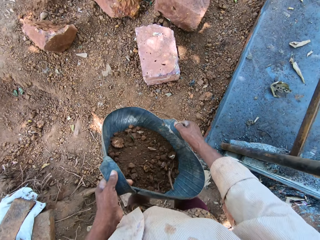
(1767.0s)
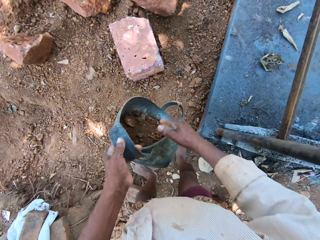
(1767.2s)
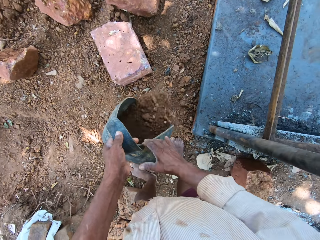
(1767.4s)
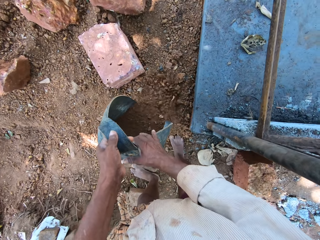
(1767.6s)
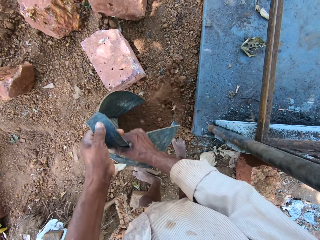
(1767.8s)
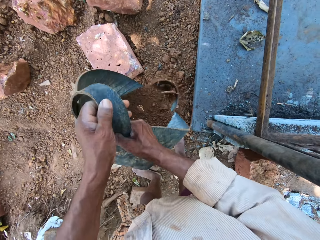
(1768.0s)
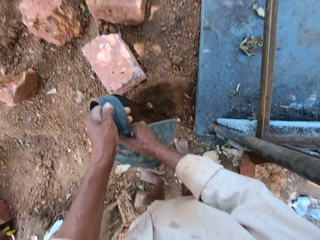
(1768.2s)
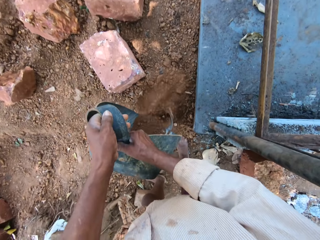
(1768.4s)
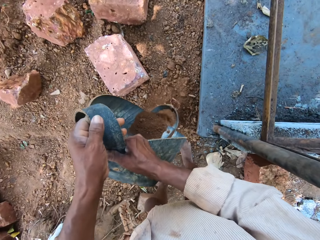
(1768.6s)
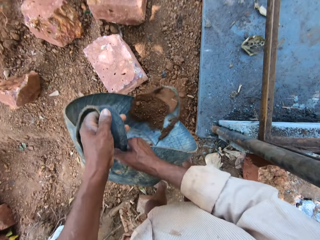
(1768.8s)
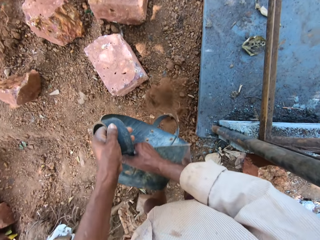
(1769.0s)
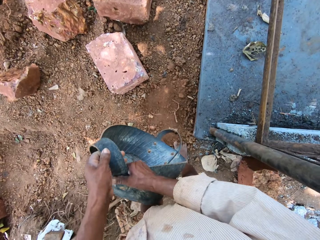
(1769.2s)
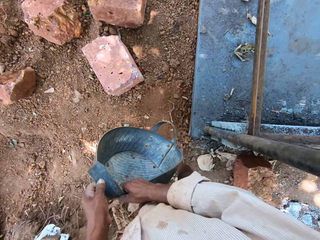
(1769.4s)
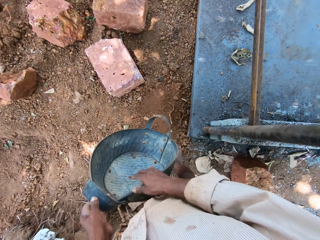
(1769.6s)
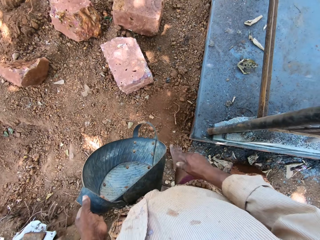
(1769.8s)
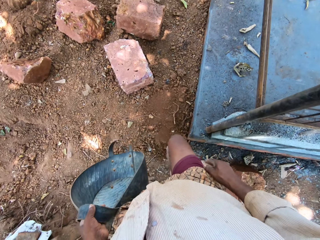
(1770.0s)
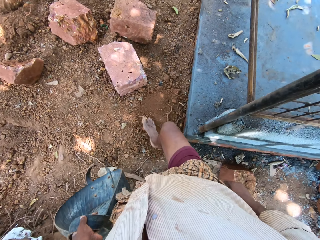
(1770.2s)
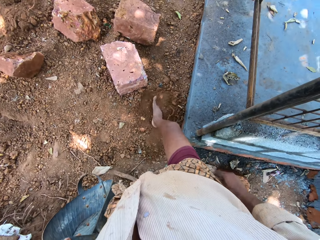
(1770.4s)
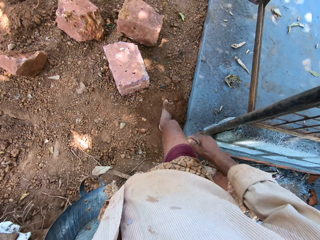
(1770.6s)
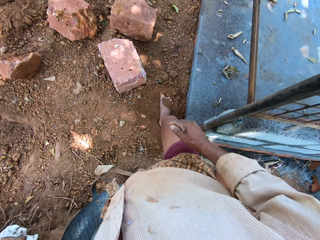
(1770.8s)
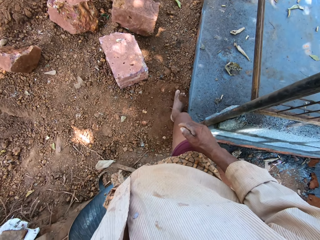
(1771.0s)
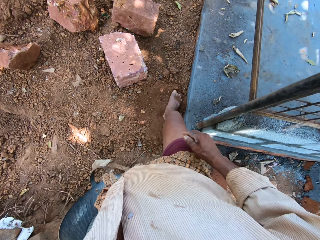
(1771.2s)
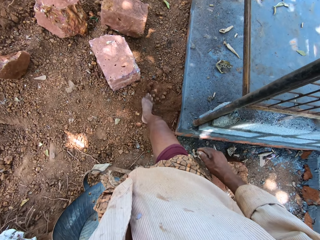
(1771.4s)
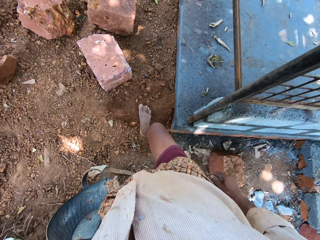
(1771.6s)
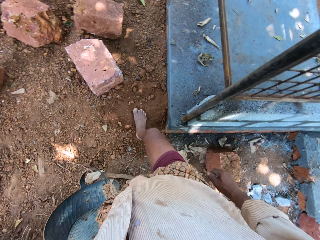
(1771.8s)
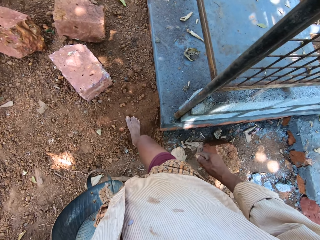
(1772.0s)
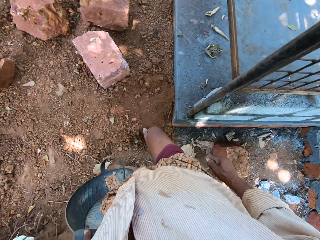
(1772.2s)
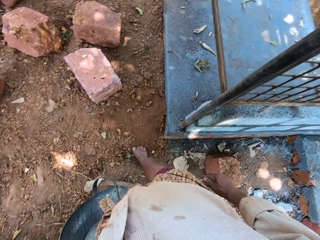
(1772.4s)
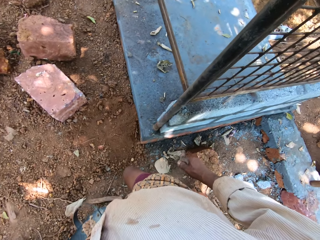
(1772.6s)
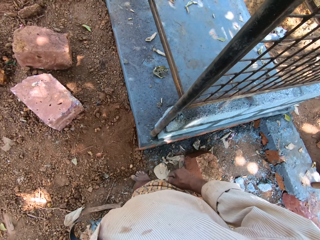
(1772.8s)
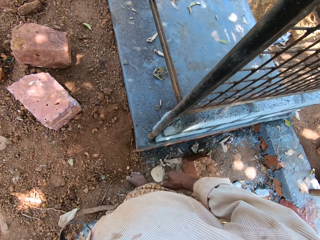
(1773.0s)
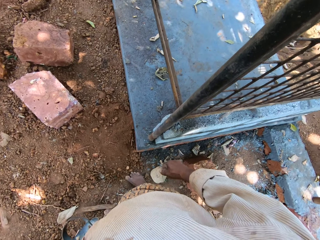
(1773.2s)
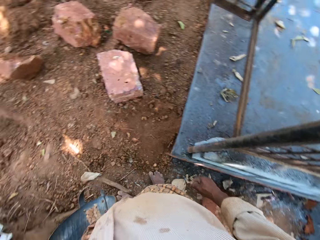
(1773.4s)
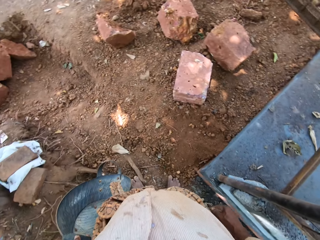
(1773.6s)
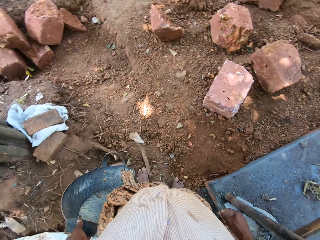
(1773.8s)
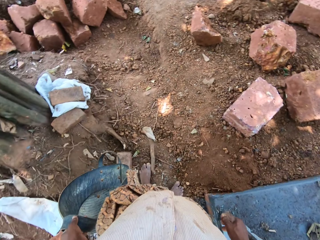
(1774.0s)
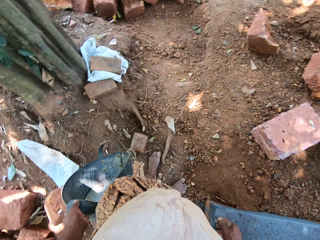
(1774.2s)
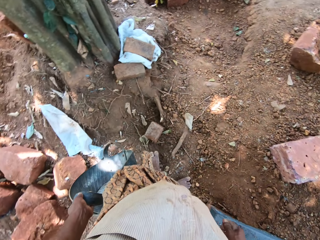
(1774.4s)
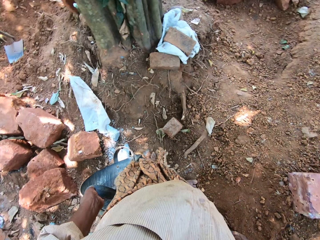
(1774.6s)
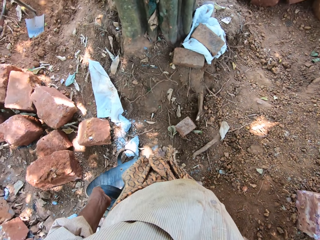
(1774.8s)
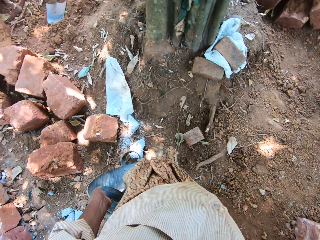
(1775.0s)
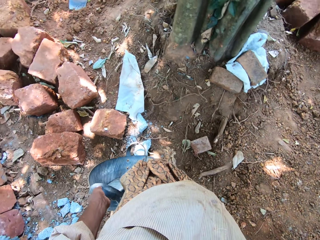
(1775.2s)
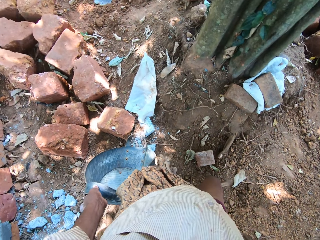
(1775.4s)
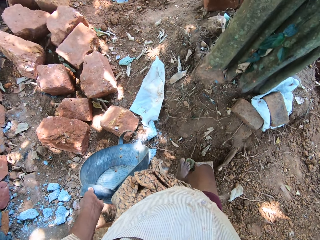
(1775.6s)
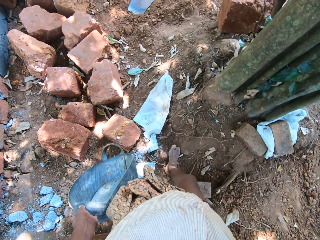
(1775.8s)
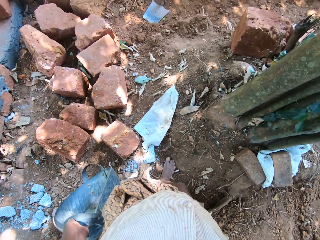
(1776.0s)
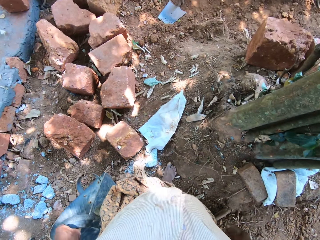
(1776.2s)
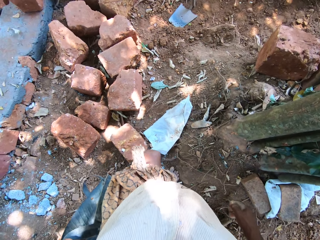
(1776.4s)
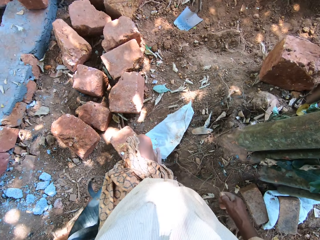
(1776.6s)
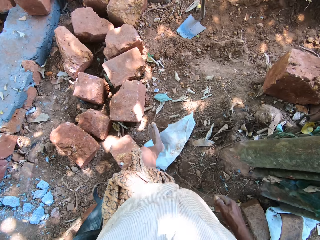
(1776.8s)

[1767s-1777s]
The camera wearer pours sand from the pan on the ground with his hands. He spreads the sand on the ground with his right leg.

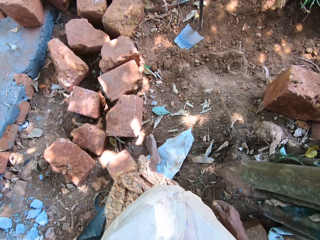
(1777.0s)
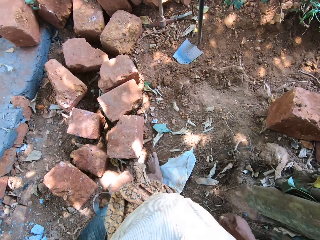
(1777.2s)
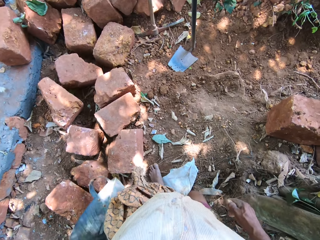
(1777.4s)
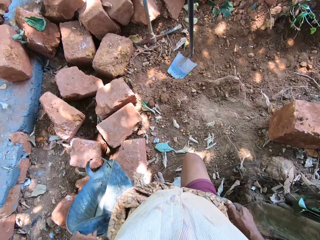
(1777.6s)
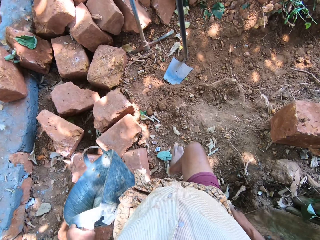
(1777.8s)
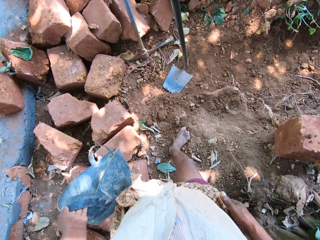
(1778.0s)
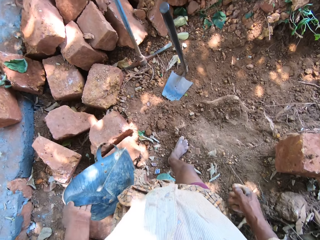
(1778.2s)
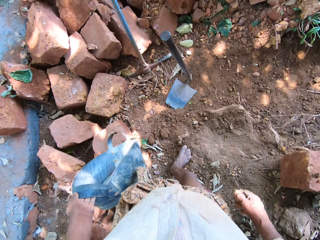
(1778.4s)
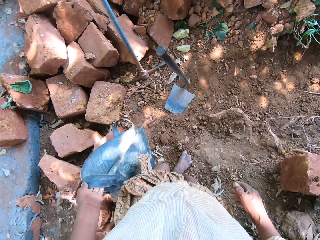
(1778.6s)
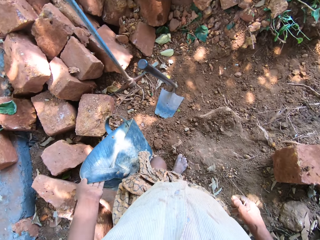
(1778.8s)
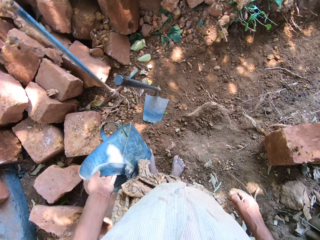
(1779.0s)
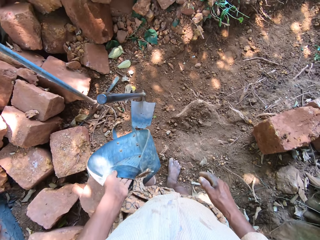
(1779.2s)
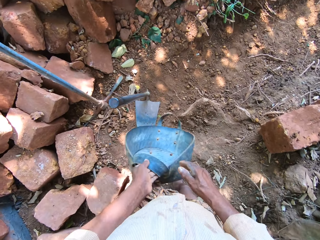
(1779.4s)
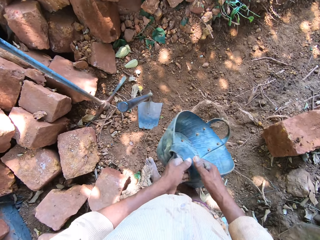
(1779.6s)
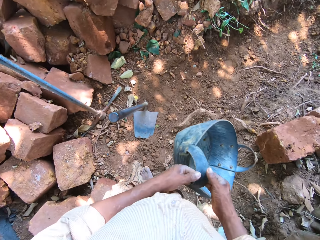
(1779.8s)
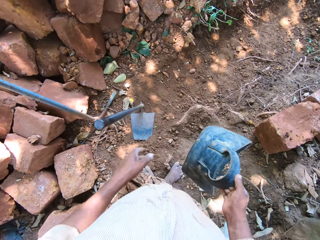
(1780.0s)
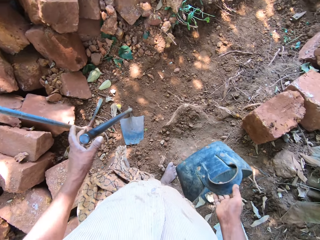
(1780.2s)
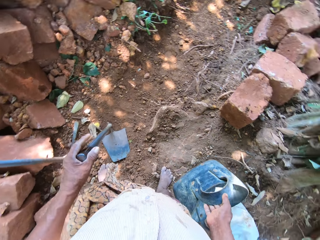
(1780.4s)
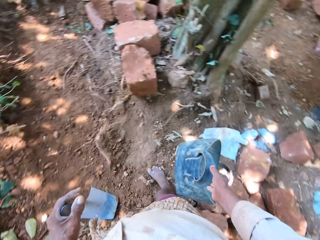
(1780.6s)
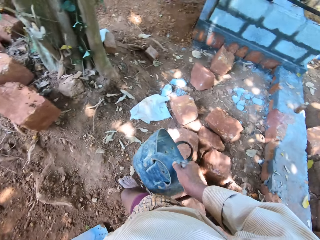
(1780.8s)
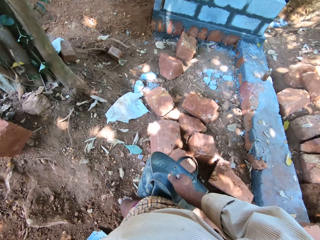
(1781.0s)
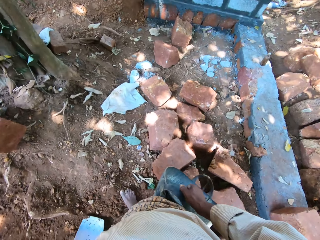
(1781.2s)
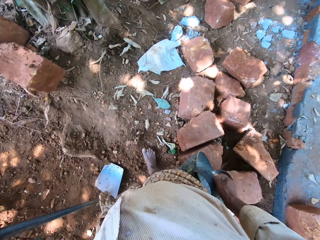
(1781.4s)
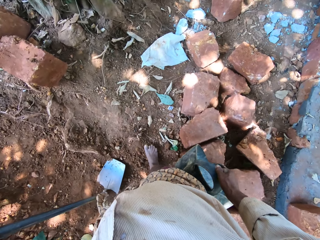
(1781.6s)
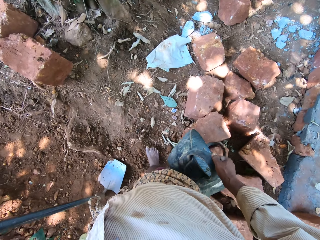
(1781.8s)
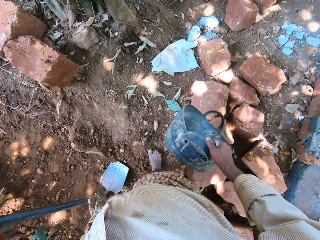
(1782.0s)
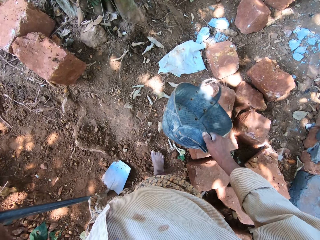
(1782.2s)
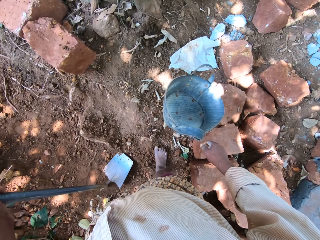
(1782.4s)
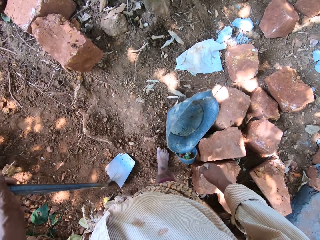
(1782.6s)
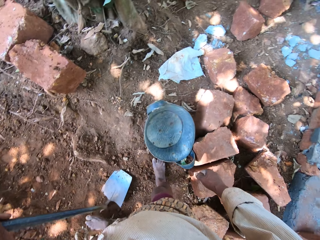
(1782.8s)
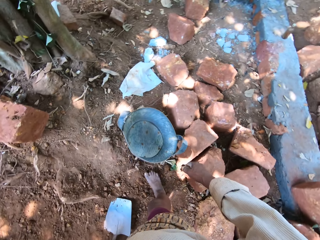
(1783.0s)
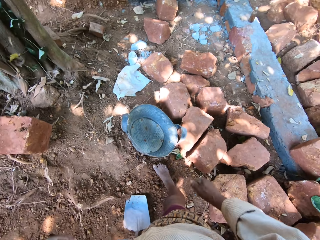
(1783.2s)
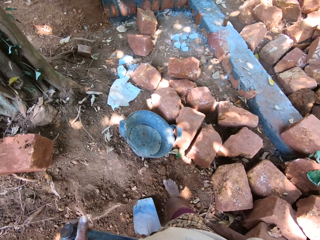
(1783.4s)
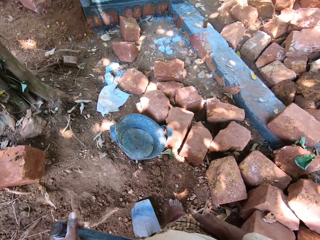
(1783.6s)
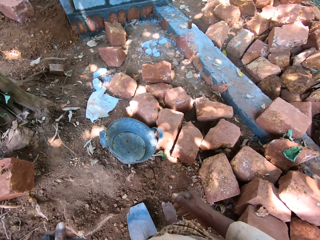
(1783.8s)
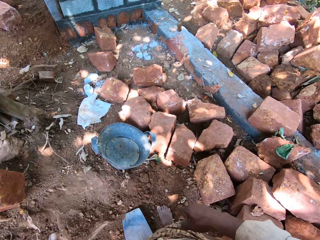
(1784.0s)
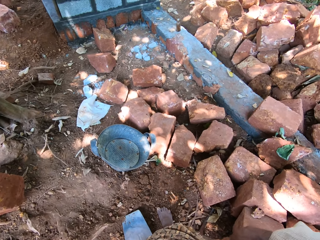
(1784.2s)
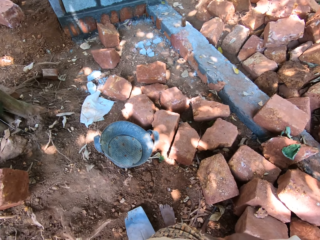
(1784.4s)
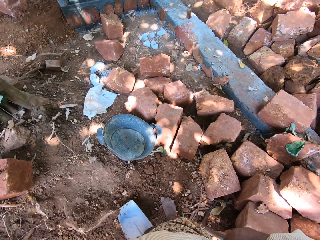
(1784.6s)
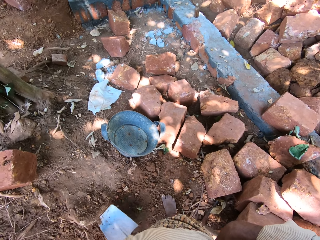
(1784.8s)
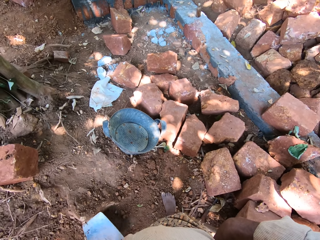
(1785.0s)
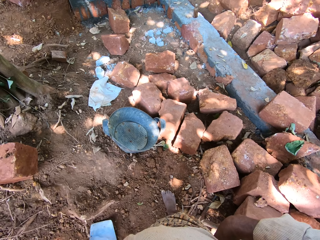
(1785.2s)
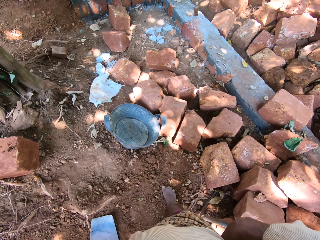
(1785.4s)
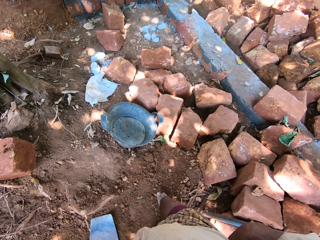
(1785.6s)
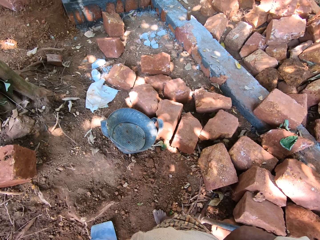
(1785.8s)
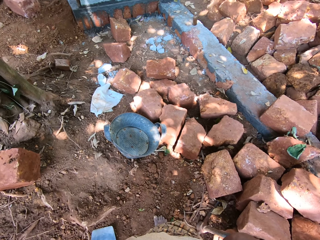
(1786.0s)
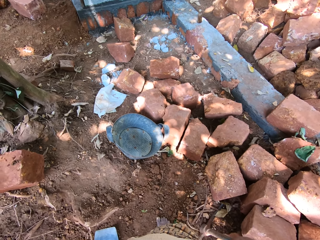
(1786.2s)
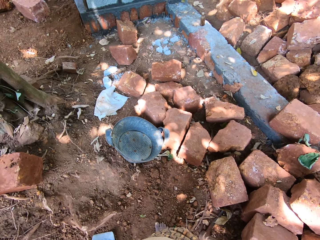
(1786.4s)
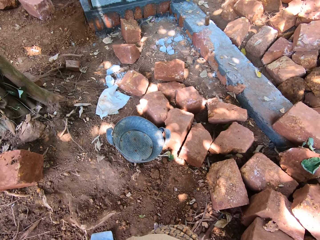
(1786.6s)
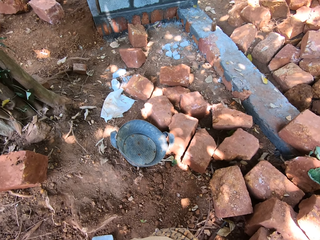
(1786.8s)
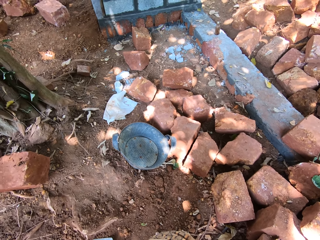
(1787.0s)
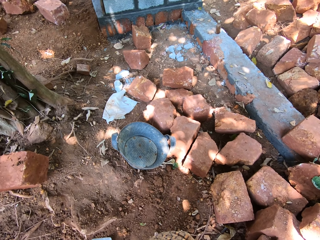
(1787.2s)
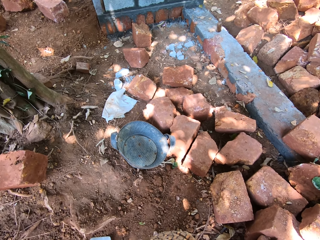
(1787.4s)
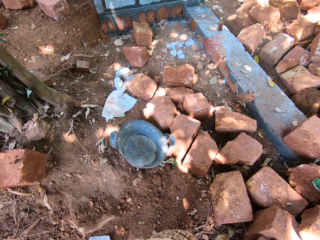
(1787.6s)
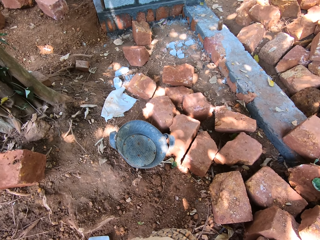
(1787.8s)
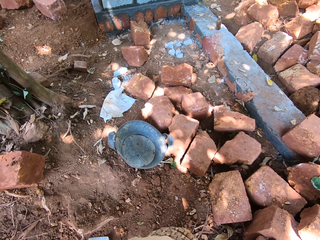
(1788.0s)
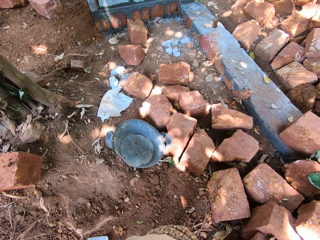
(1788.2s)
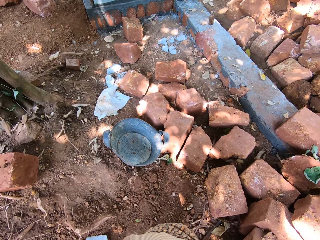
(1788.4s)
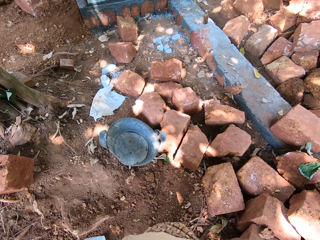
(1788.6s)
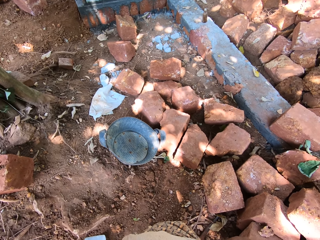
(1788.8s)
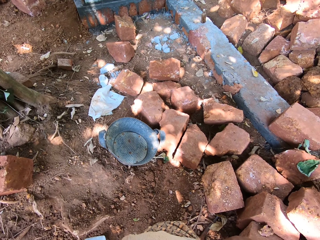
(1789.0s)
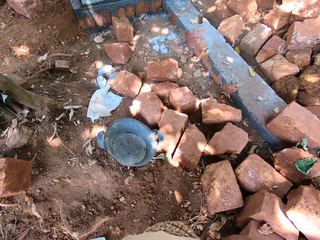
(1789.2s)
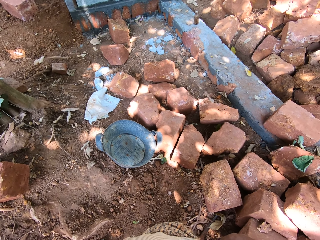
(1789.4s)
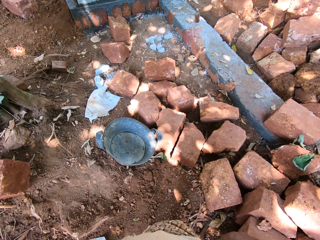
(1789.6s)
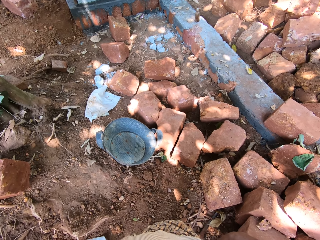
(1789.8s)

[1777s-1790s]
The camera wearer walks in the garden. He passes the pan from his left hand to his right hand. He holds the hoe with his left hand. He drops the pan or bucket on the ground with his right hand.
